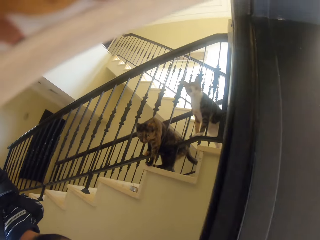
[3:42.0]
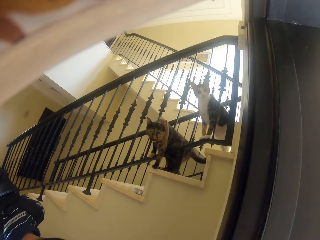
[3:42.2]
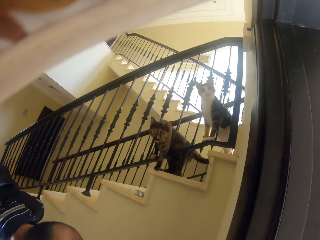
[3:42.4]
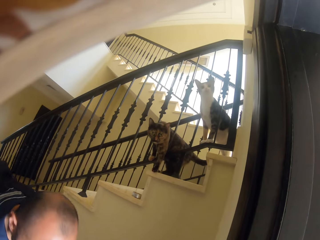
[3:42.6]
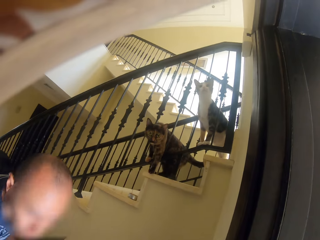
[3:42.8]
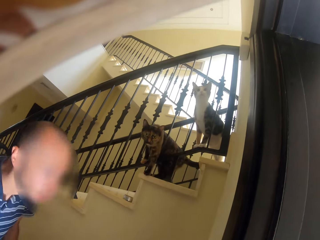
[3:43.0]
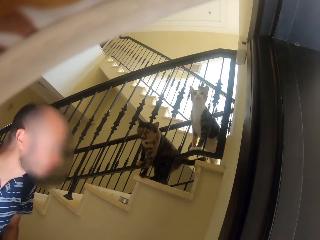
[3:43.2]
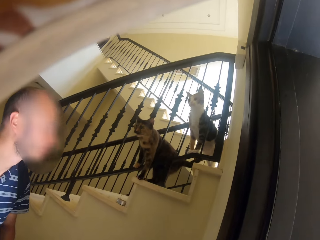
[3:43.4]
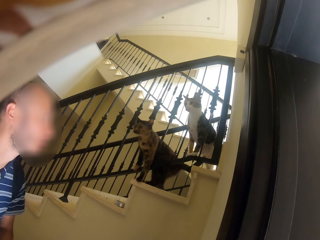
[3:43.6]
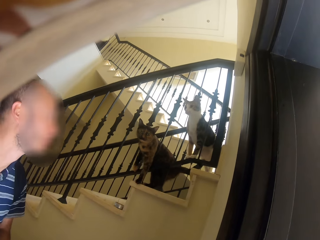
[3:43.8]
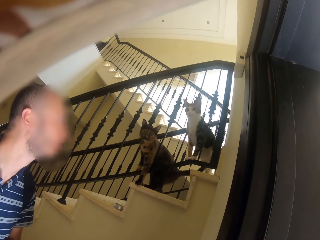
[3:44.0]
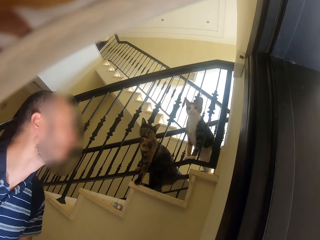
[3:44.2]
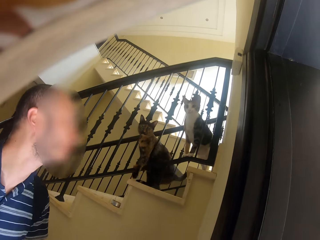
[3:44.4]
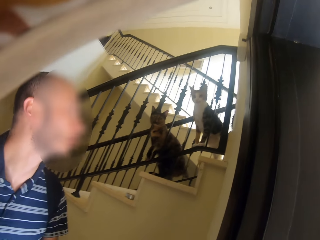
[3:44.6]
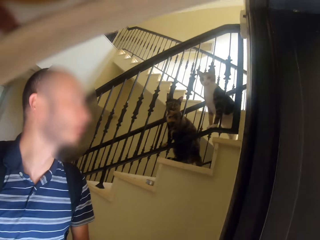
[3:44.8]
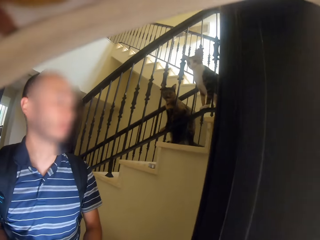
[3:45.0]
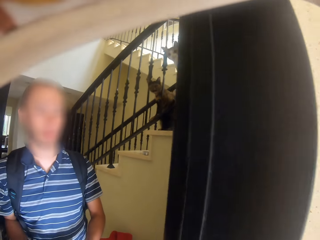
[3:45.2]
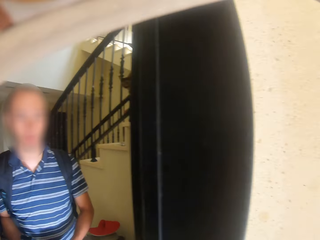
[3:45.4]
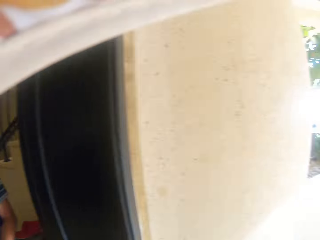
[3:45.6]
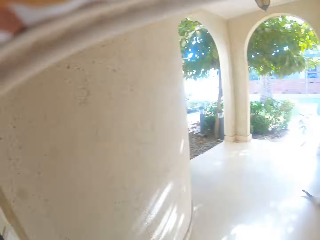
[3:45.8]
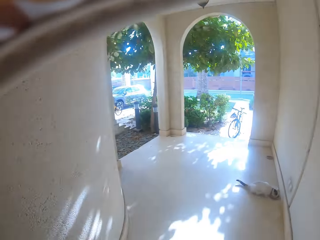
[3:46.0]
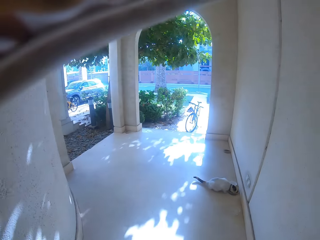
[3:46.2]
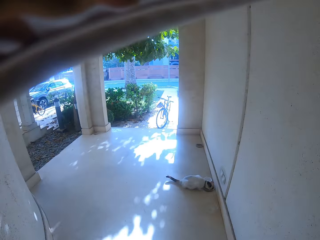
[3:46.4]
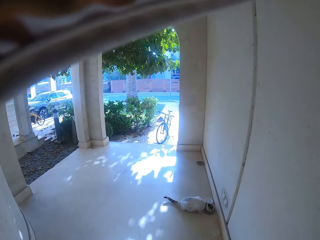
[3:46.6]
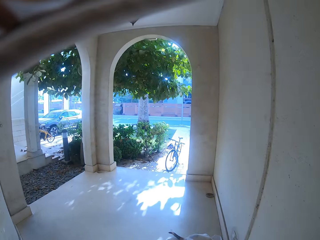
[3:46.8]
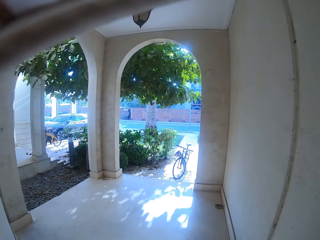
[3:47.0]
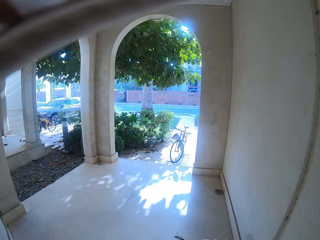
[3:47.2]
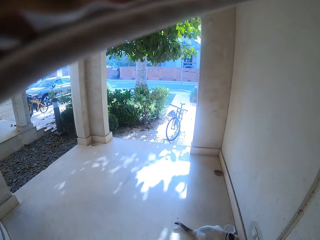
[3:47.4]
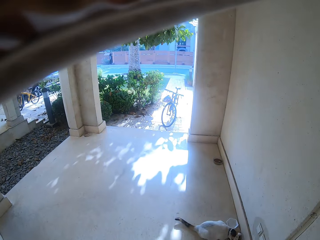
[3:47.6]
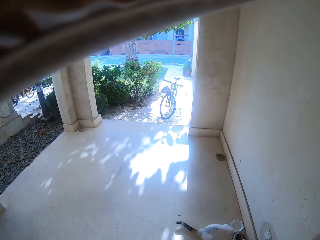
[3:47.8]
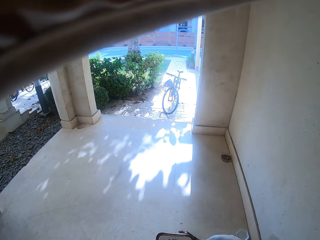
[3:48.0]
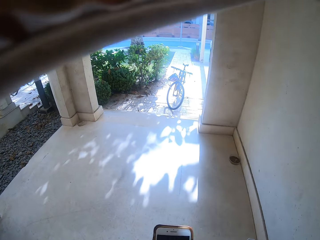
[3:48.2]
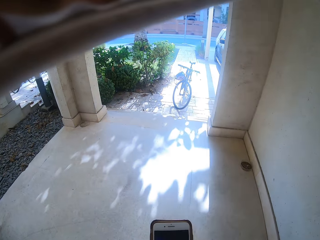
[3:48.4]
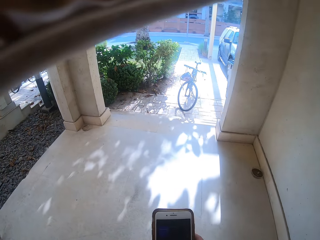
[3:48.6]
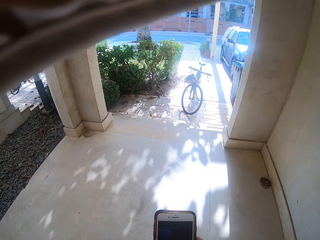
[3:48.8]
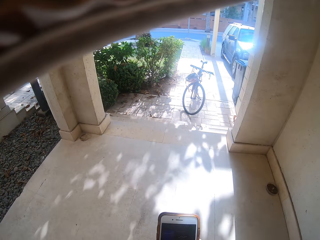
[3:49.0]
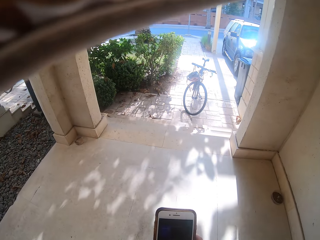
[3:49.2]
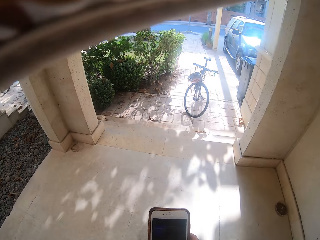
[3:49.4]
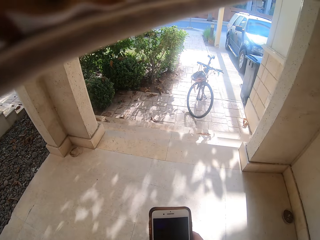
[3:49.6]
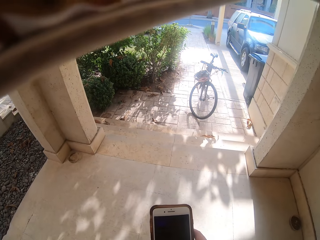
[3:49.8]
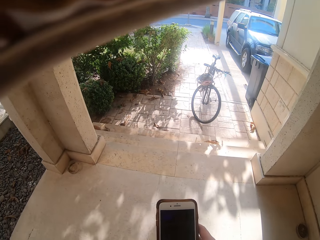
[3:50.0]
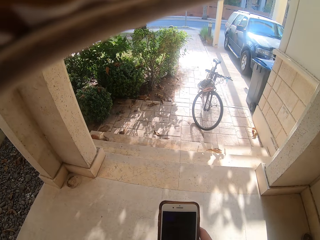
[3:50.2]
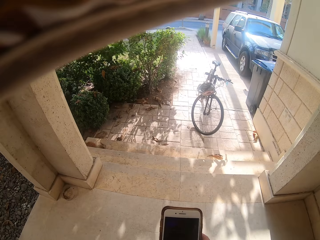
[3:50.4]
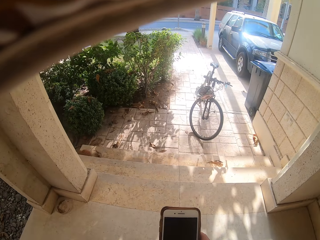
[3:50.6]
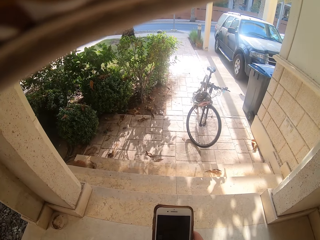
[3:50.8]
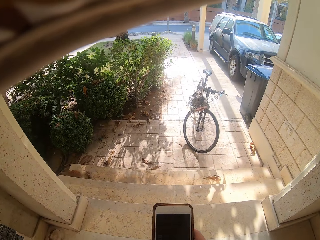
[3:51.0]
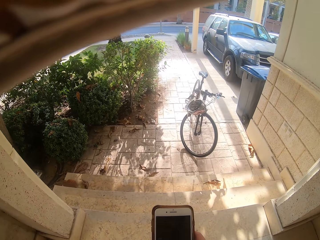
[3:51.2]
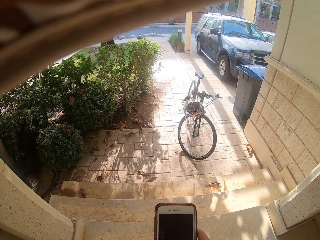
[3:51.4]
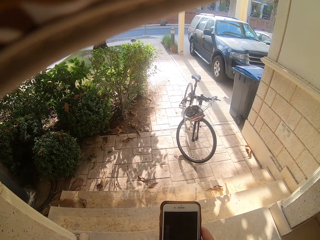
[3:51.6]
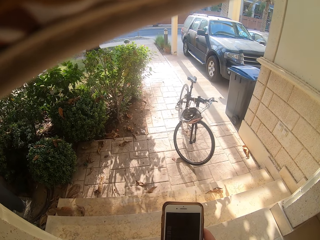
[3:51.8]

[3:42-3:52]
The camera wearer turns around. A man bends down and moves around the house. The camera wearer walks on the pavement. They scroll the phone.

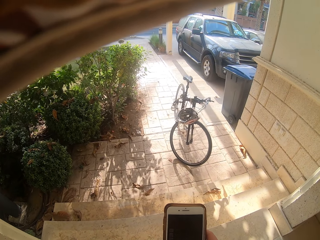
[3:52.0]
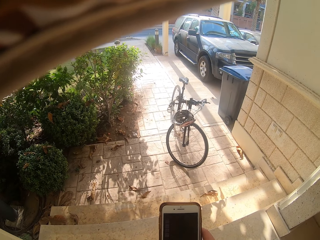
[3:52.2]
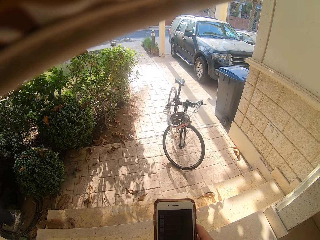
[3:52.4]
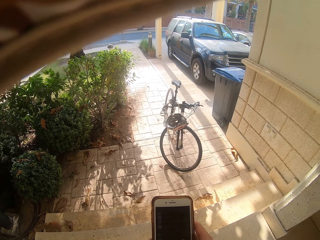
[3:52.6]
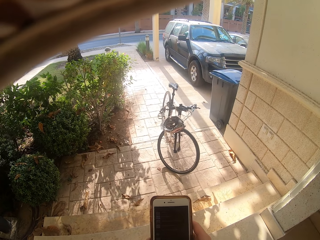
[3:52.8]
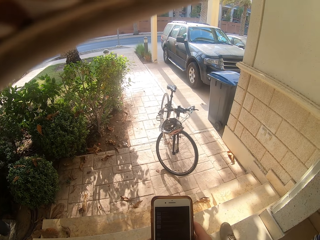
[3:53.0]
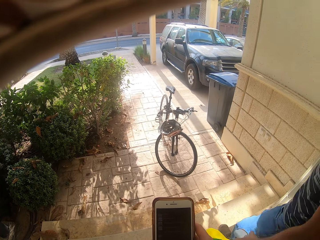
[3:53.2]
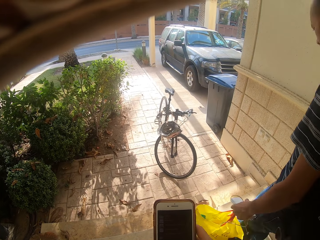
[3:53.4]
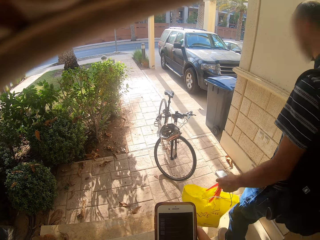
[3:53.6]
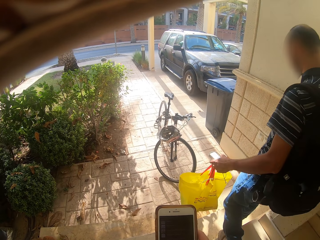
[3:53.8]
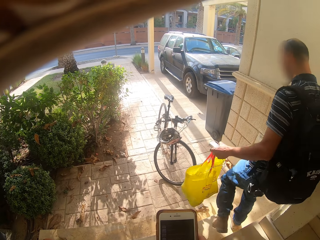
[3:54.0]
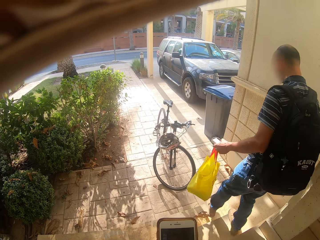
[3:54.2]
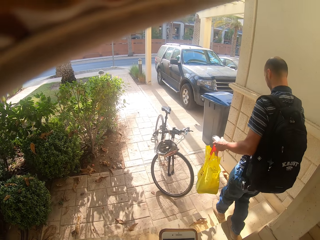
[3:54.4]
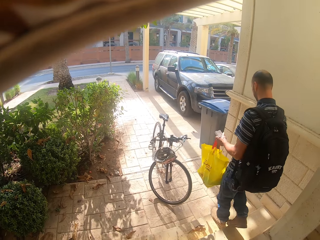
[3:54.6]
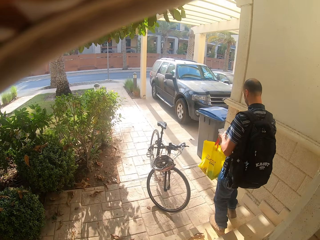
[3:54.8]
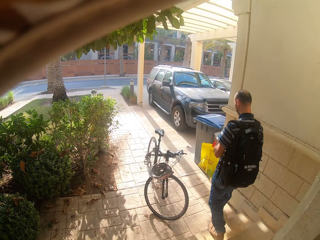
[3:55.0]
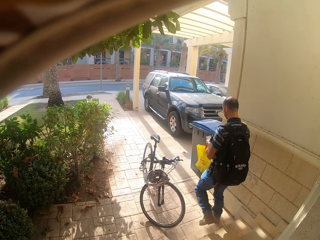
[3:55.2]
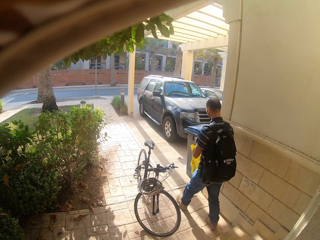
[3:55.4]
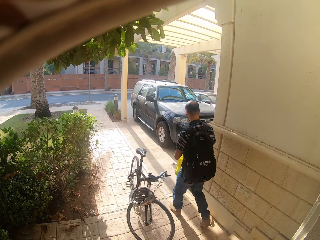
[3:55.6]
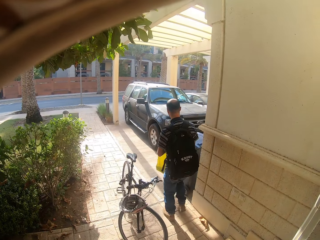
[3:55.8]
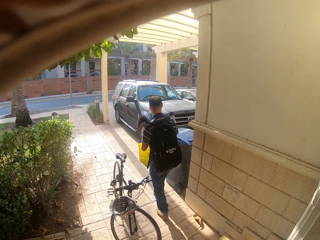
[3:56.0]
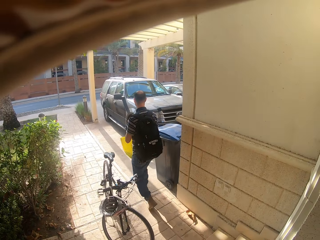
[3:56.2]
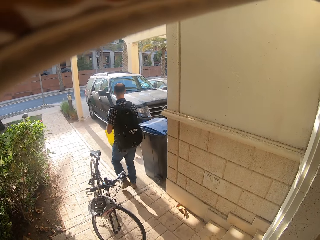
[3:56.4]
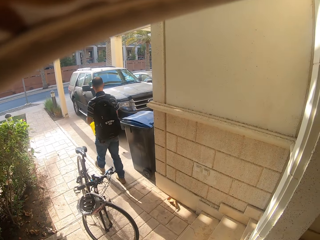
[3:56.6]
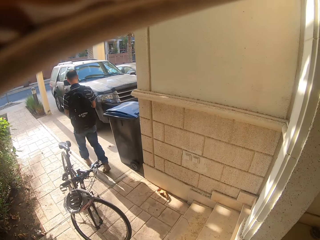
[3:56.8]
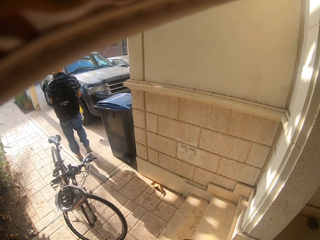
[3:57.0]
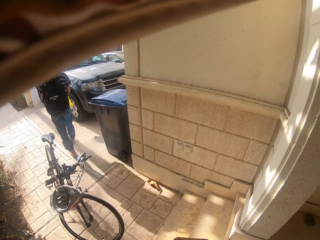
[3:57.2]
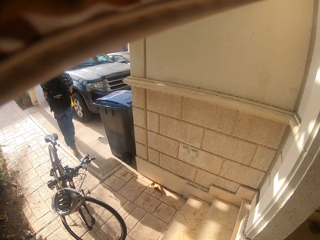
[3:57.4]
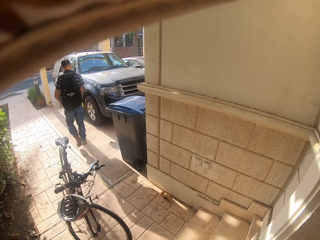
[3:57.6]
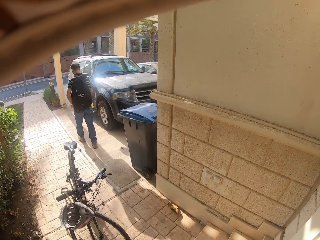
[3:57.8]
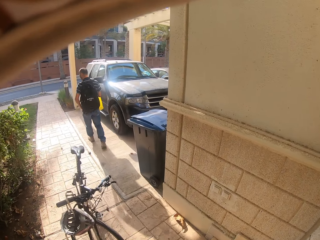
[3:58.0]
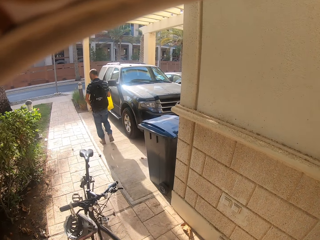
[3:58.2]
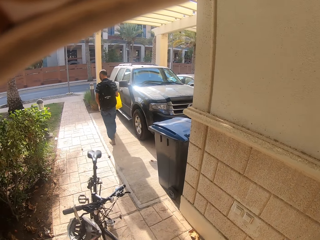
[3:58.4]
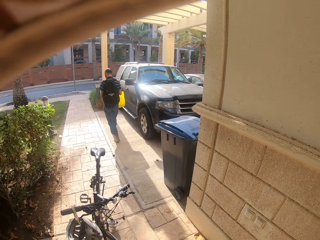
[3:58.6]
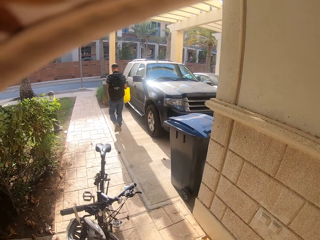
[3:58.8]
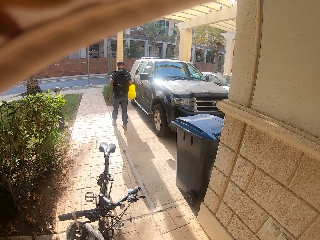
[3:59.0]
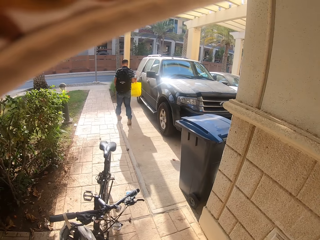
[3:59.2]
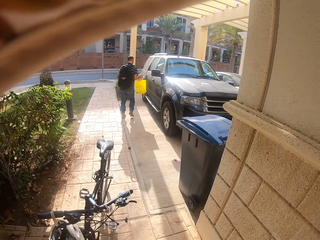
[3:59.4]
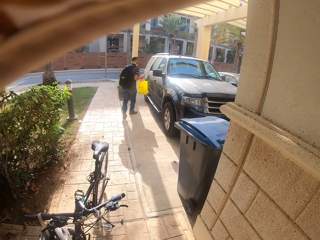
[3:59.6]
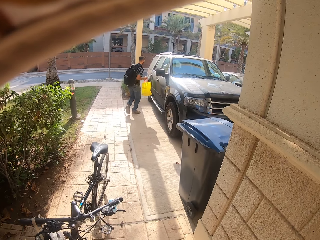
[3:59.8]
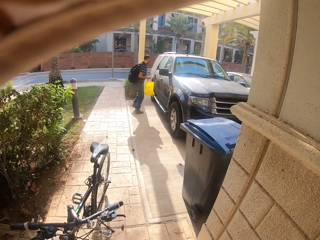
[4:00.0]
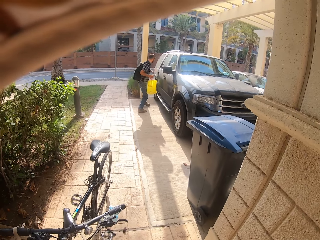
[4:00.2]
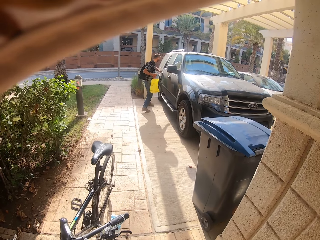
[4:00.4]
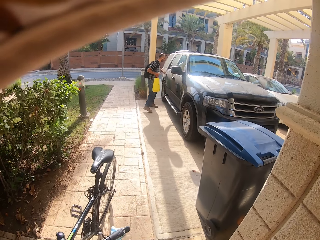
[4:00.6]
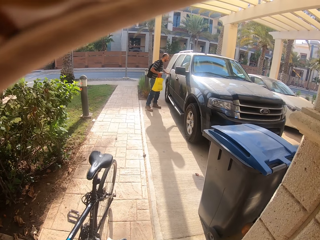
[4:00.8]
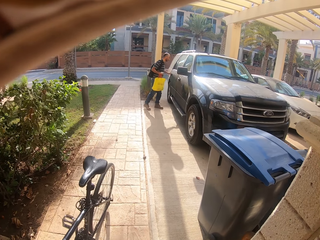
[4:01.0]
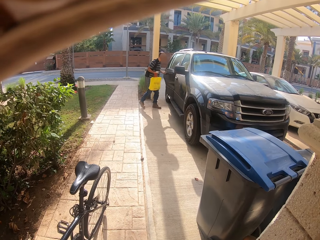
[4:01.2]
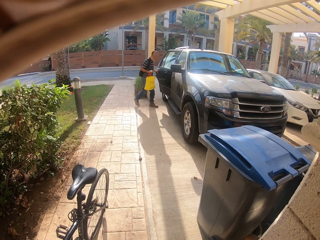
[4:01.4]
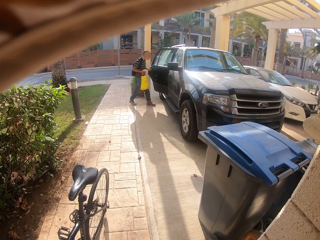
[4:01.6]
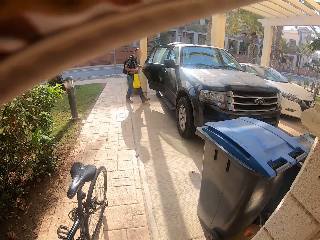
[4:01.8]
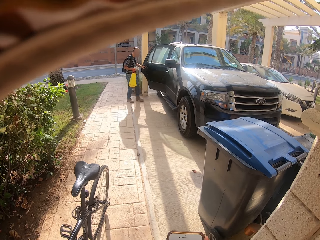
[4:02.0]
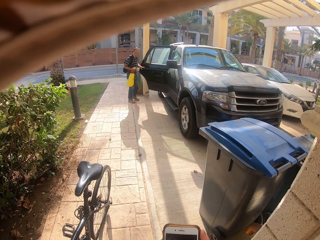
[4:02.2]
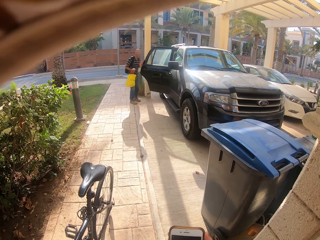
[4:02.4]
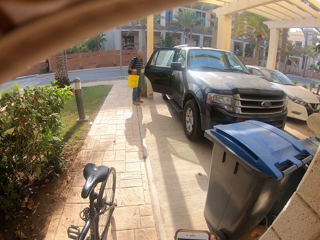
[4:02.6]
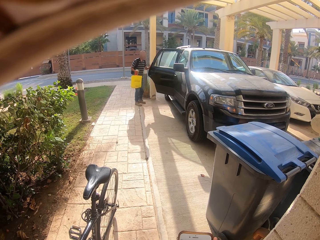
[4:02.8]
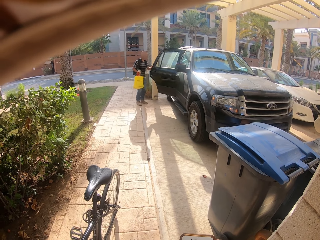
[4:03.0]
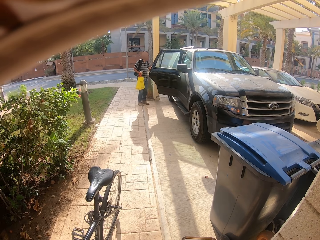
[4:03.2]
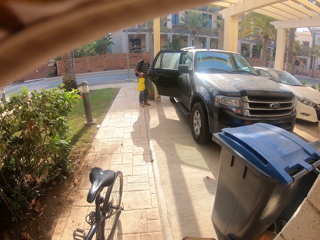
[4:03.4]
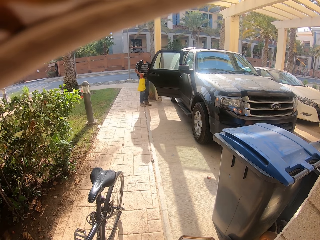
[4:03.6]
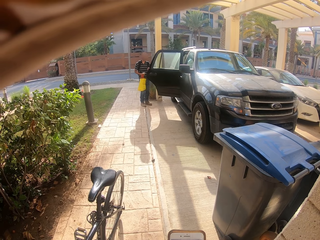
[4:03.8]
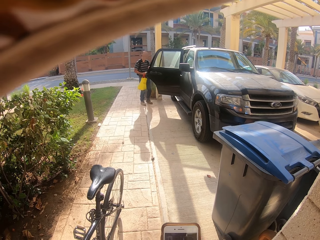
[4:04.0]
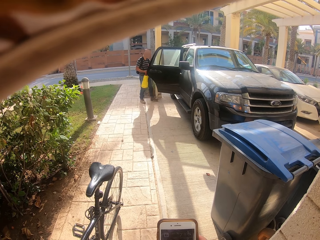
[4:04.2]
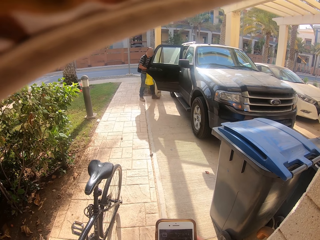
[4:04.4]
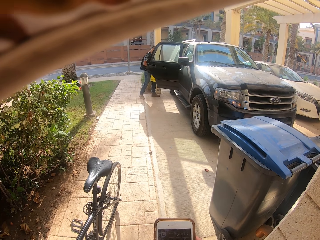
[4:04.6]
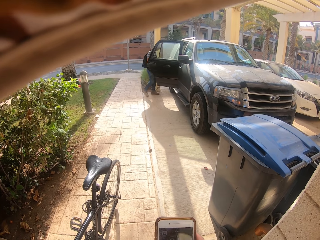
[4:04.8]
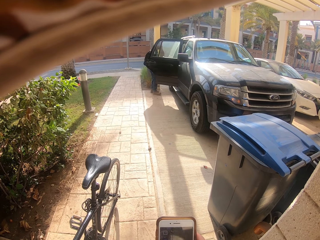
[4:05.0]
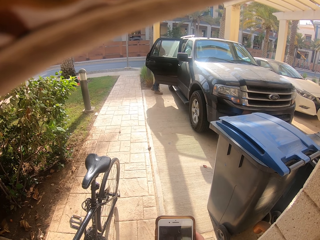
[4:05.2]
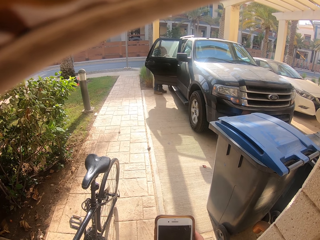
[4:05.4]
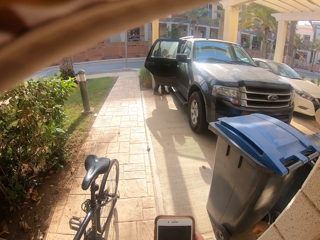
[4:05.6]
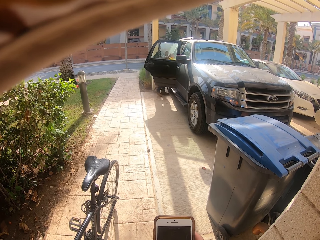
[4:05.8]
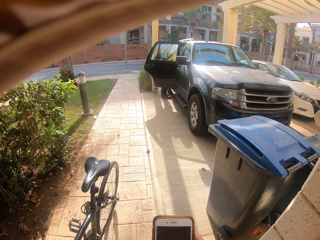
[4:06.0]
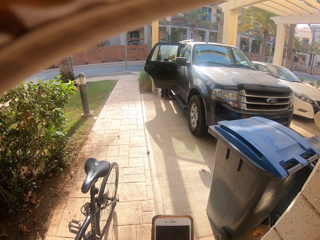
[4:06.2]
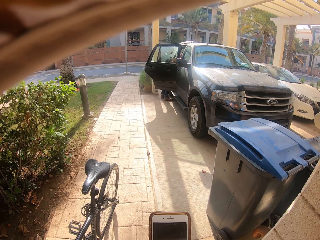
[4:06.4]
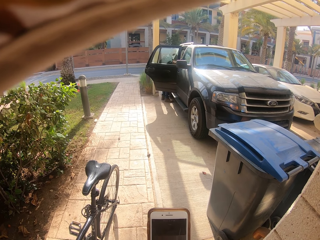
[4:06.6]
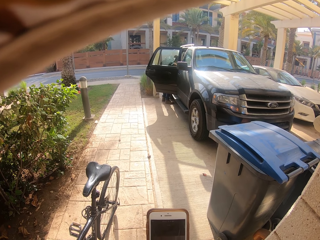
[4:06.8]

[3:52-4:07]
A man walks on the pavement, opens the car door and puts luggage in the car. The camera wearer scrolls the phone.
